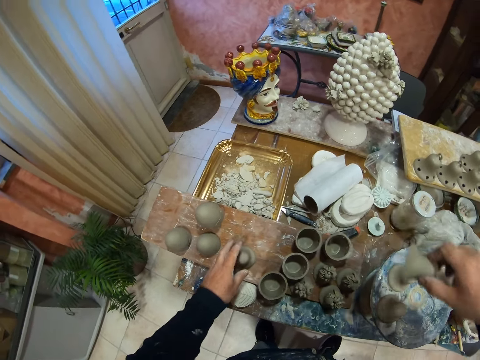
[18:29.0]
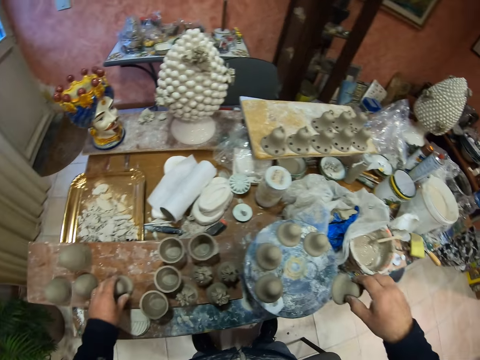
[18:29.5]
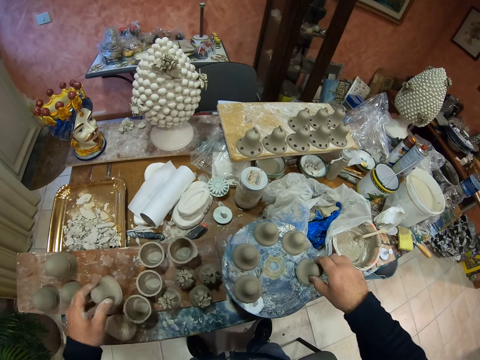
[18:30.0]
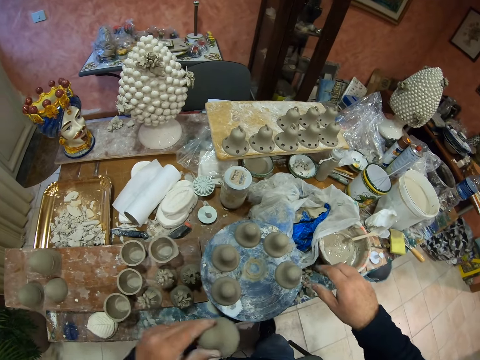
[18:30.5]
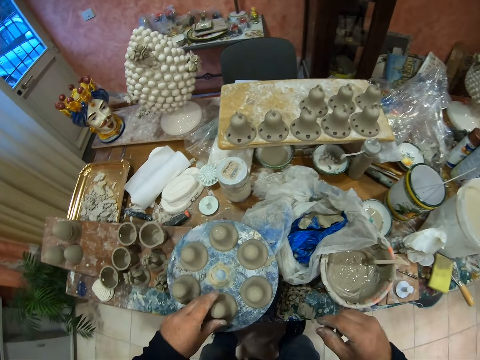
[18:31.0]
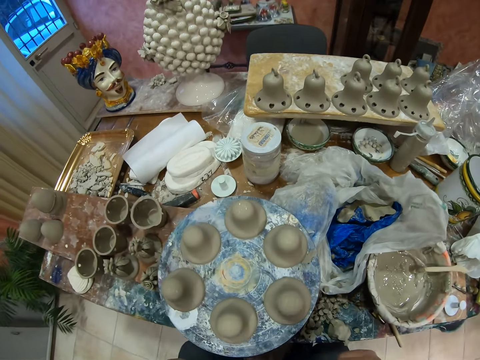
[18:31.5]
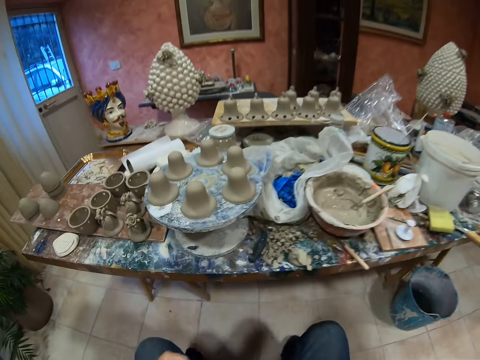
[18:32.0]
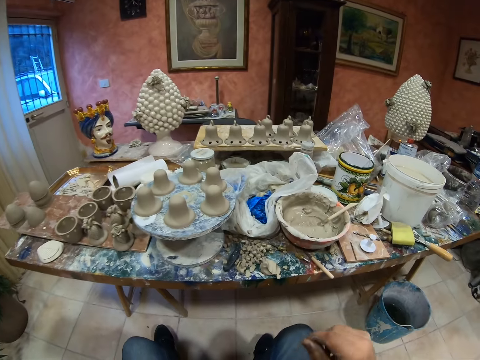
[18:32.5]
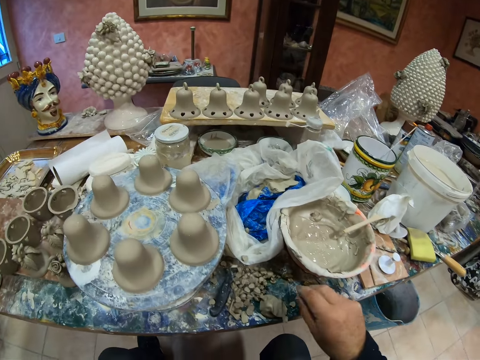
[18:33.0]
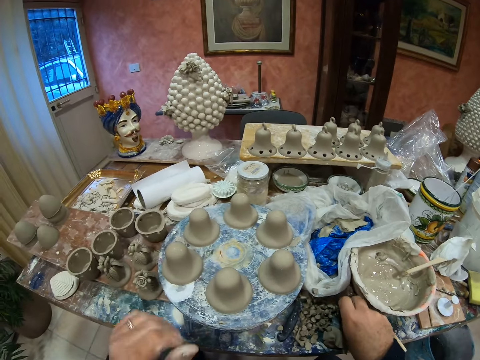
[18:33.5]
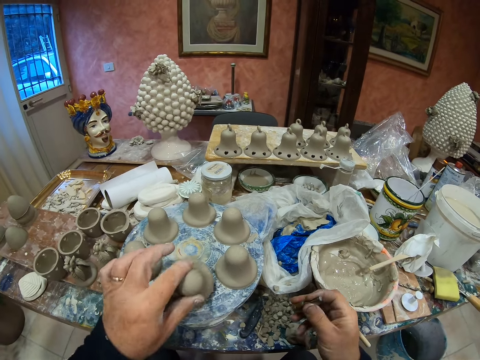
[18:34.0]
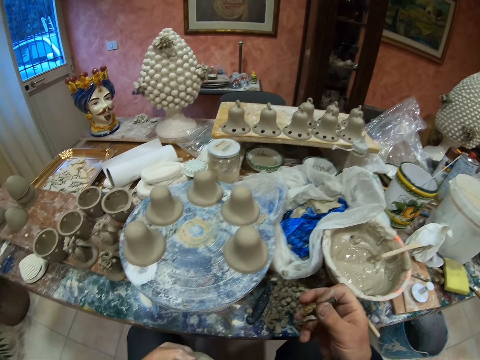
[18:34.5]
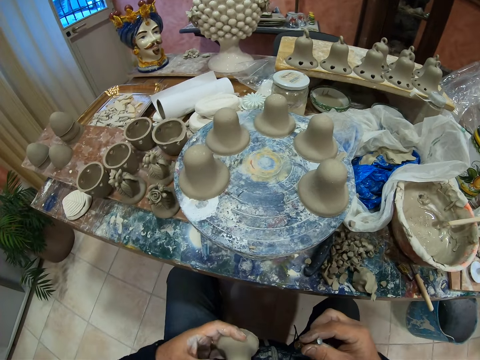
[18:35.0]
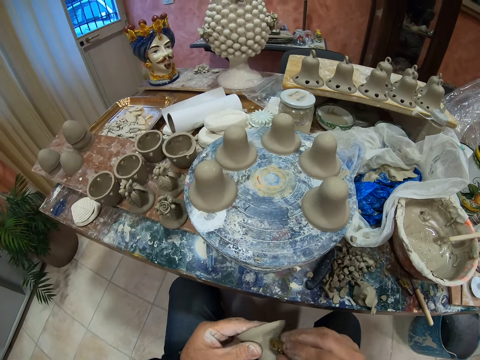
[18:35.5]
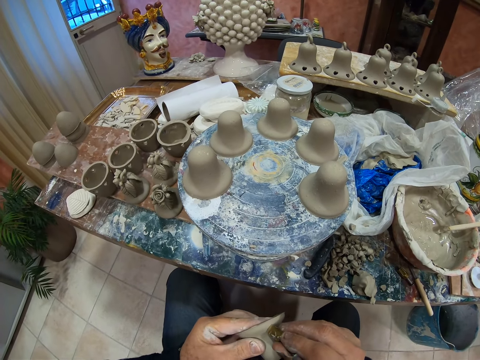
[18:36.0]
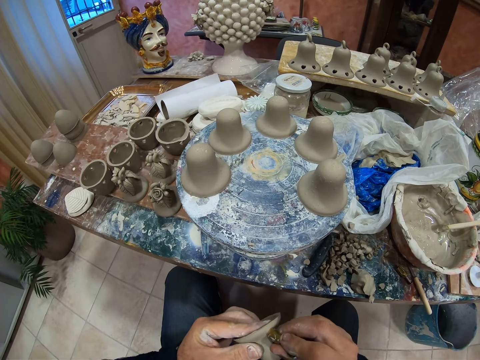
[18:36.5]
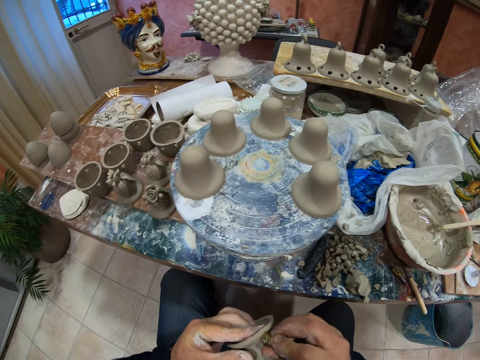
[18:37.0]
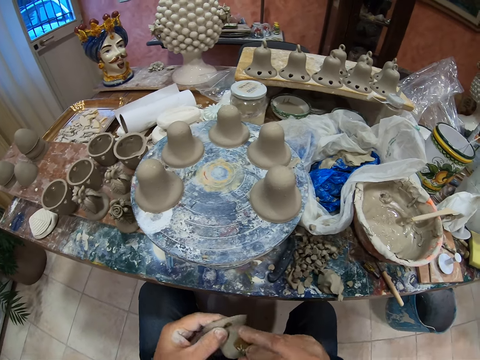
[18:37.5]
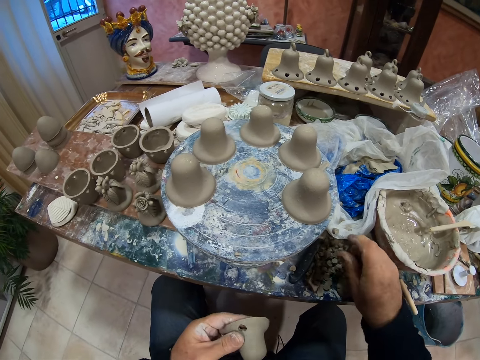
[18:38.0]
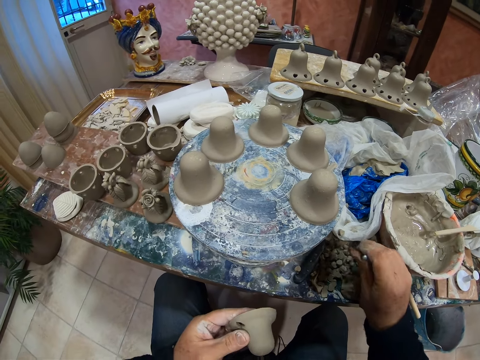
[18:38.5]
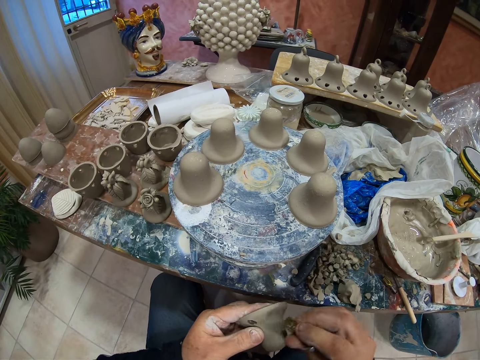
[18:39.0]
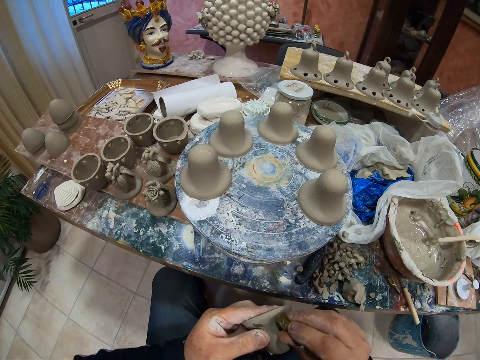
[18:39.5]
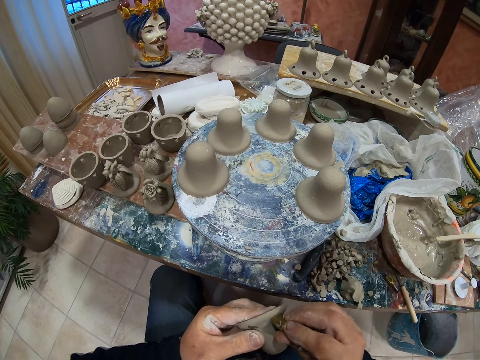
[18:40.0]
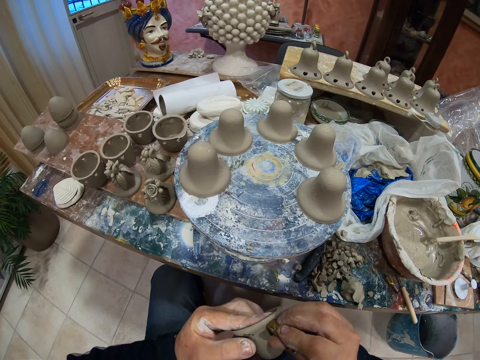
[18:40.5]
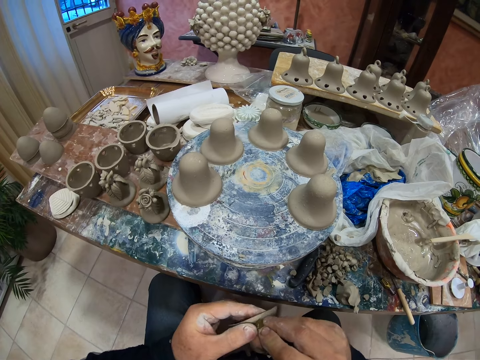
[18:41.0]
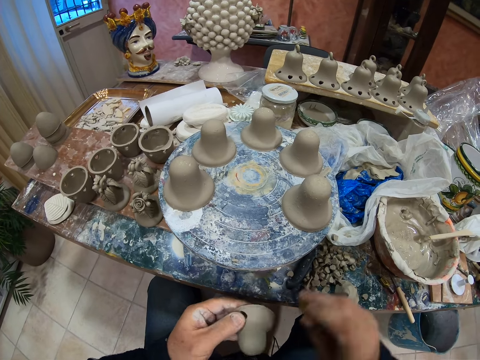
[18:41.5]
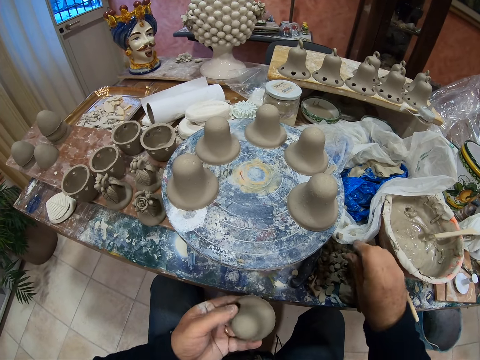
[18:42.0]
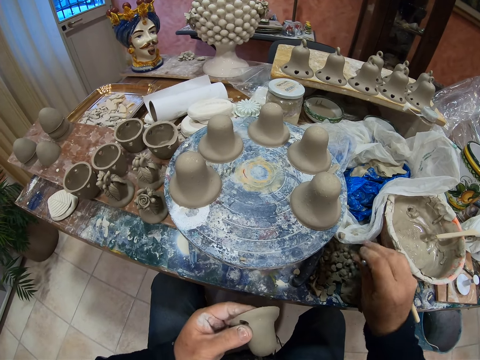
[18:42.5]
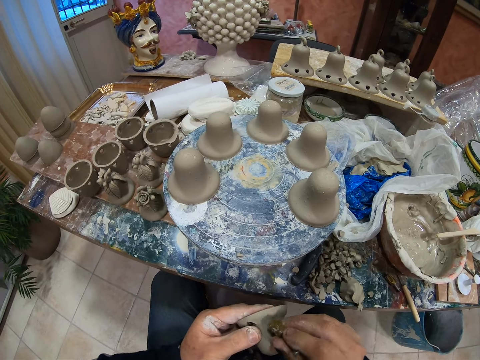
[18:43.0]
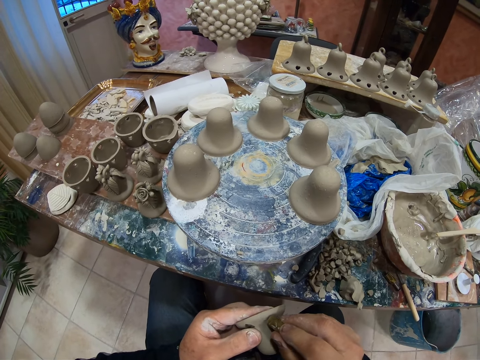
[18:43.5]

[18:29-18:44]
The camera wearer holds a pottery clay mold. They make decoration holes on the pottery clay mold.

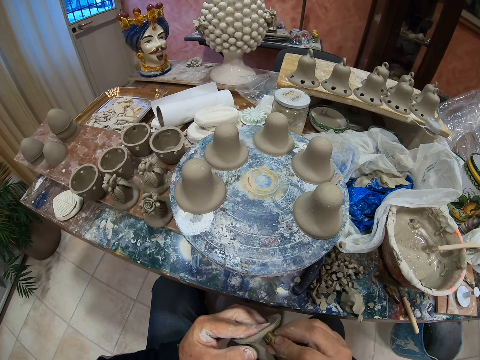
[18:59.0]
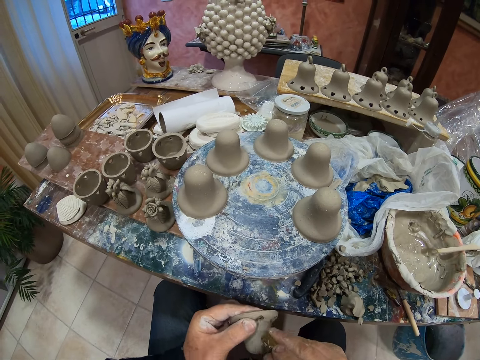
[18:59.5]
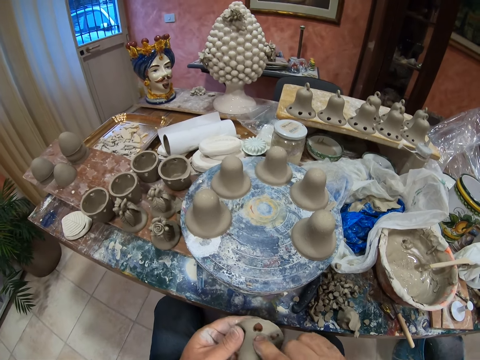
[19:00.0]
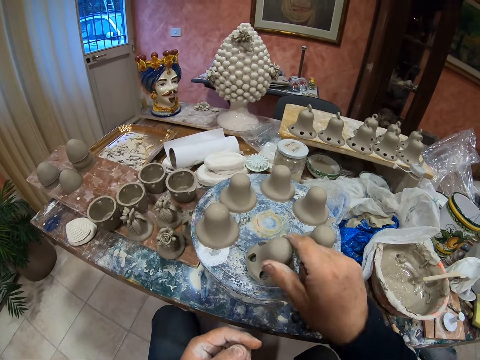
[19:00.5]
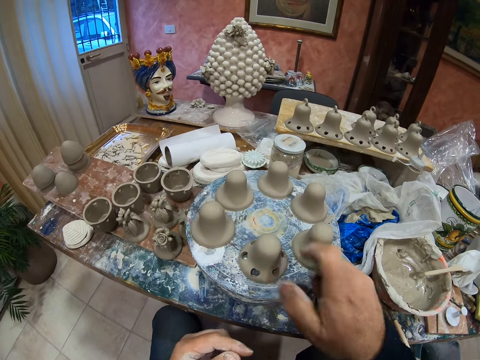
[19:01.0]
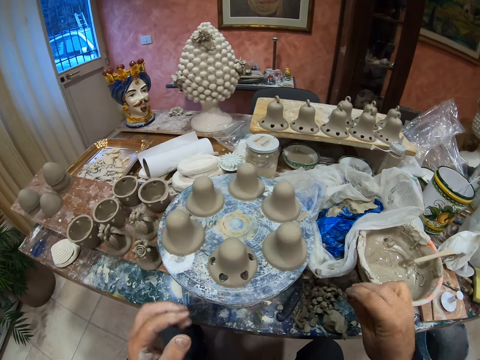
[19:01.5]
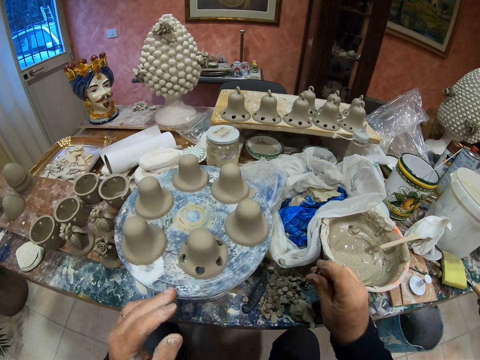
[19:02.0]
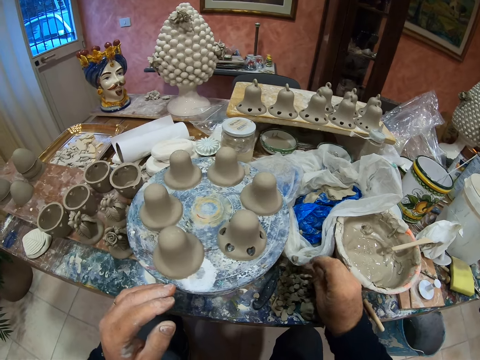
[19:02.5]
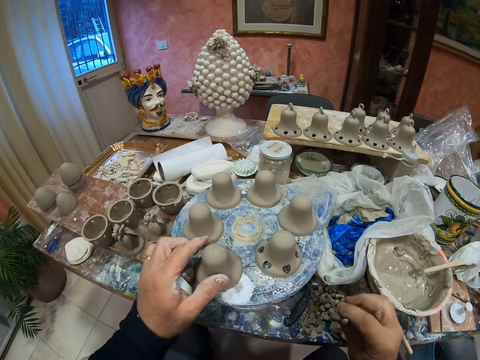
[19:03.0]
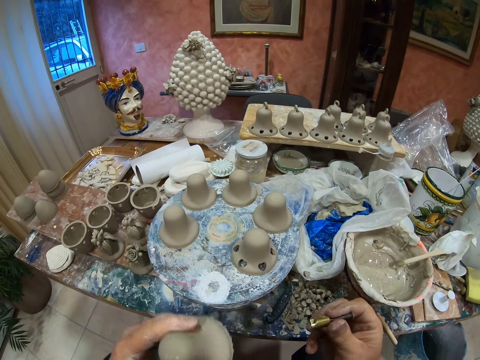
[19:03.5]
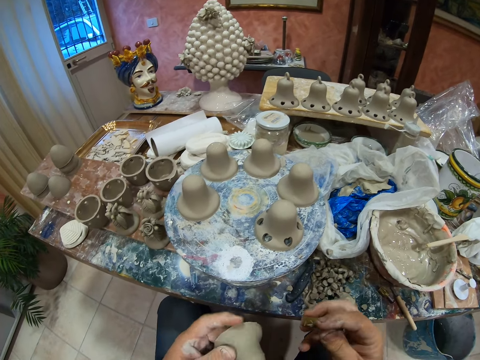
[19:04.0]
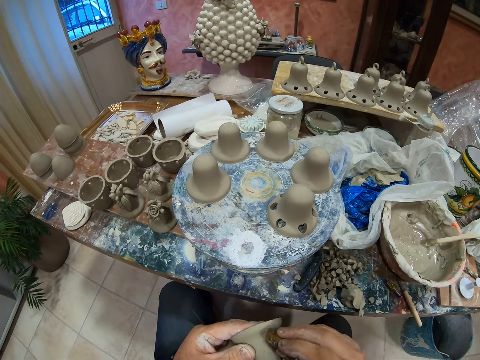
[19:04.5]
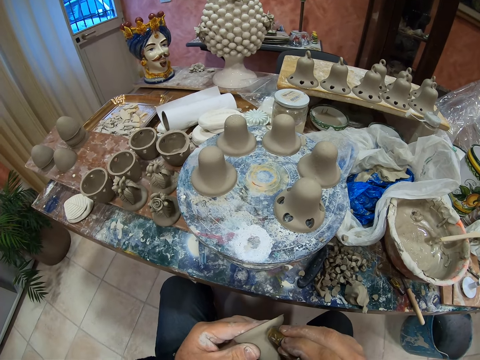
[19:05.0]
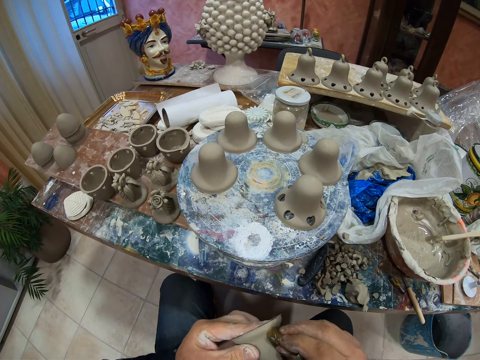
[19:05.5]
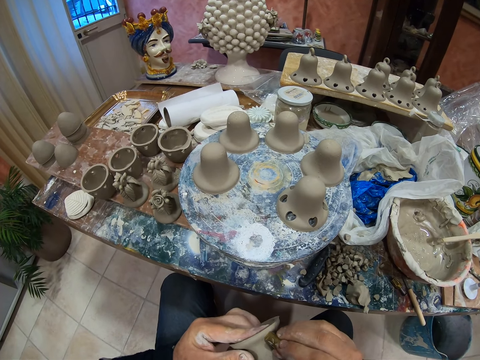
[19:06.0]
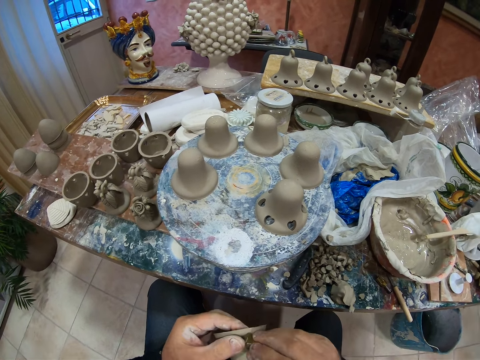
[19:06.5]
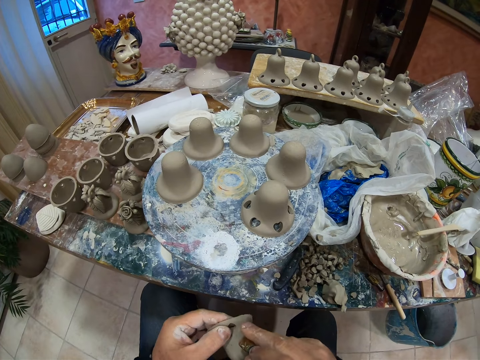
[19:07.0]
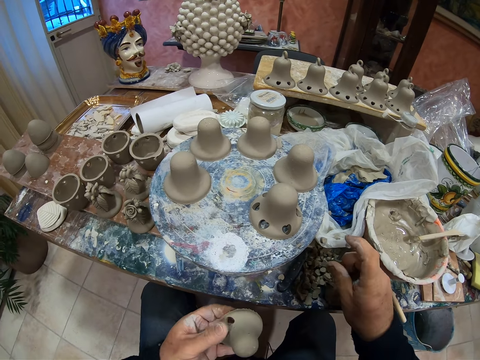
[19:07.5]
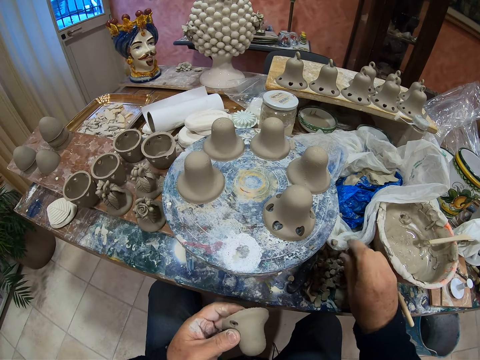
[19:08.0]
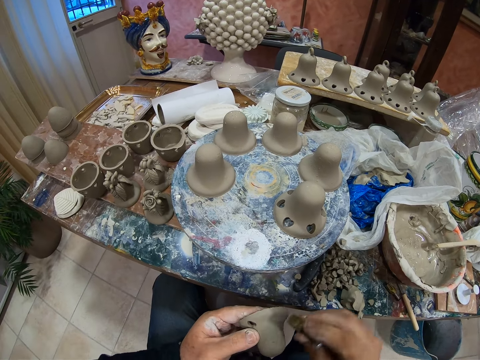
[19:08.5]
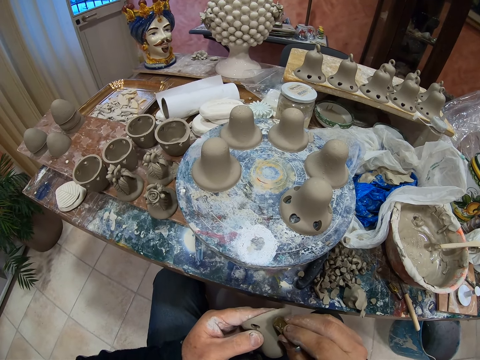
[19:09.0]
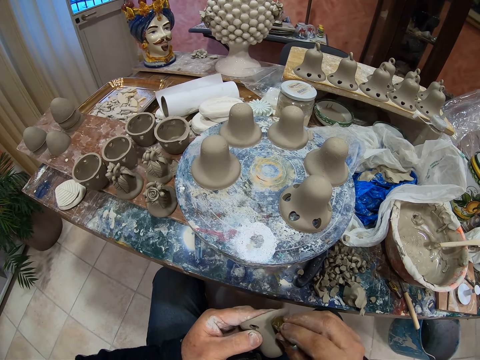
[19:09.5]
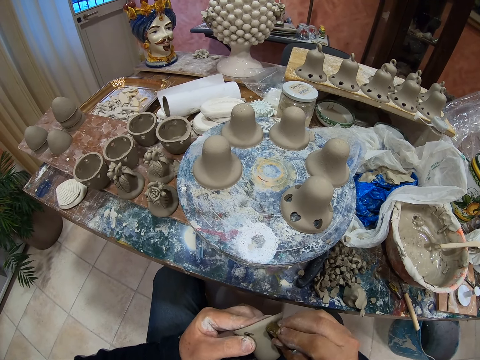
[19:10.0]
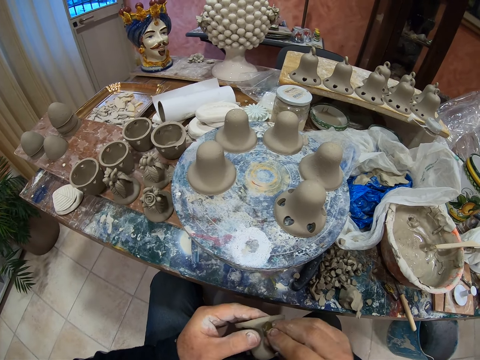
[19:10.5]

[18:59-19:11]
The camera wearer places the pottery clay mold on the plate. They pick up another pottery clay mold. They make decoration holes on the pottery clay mold.
